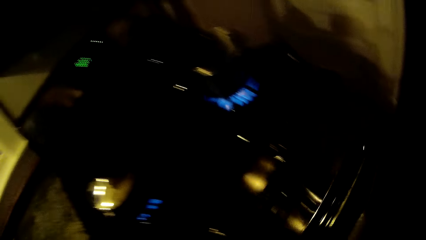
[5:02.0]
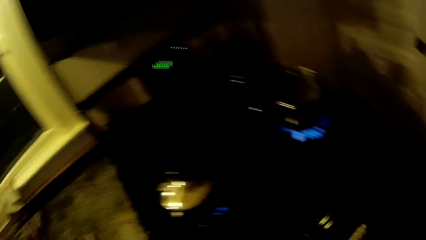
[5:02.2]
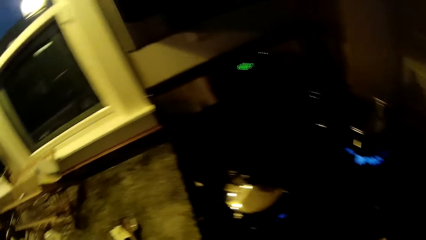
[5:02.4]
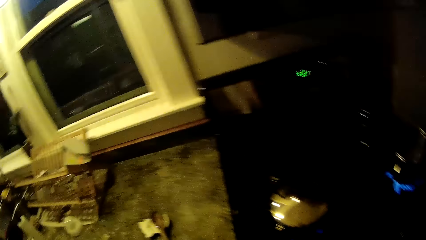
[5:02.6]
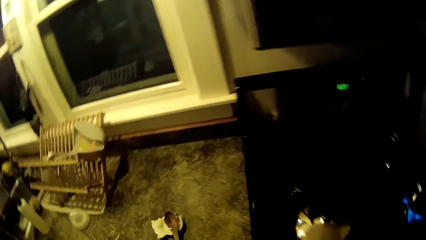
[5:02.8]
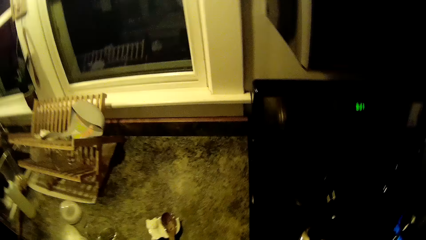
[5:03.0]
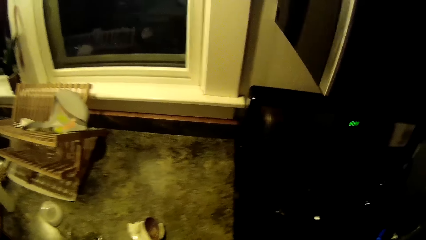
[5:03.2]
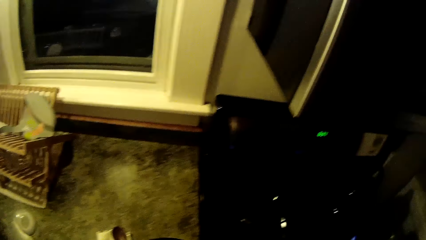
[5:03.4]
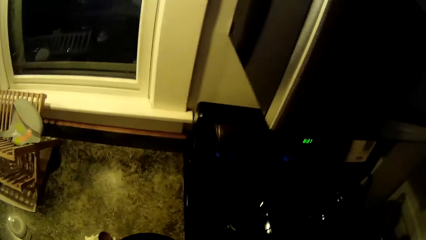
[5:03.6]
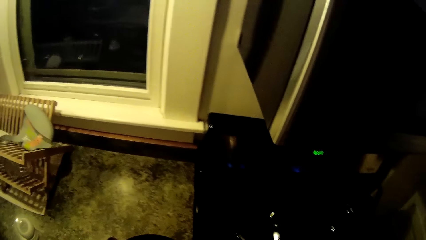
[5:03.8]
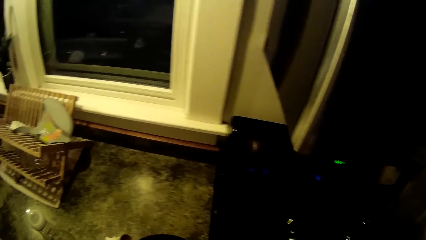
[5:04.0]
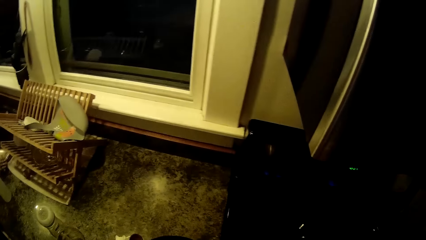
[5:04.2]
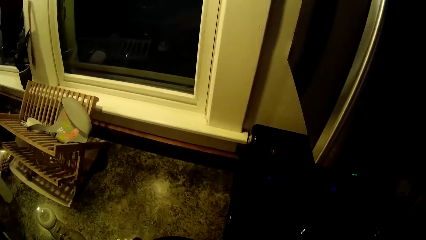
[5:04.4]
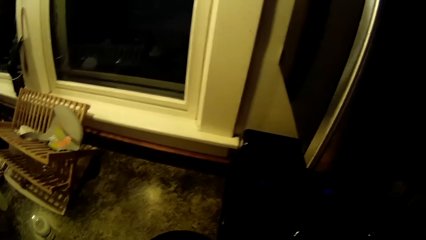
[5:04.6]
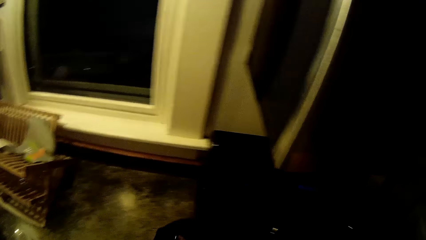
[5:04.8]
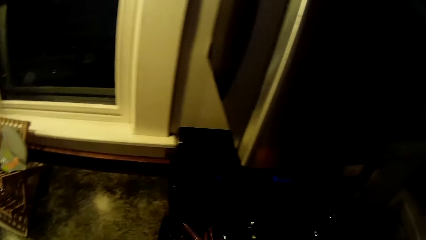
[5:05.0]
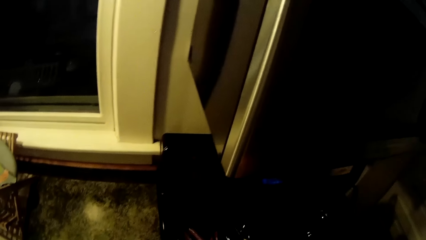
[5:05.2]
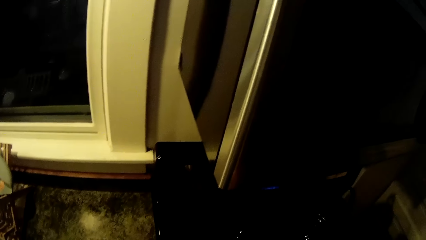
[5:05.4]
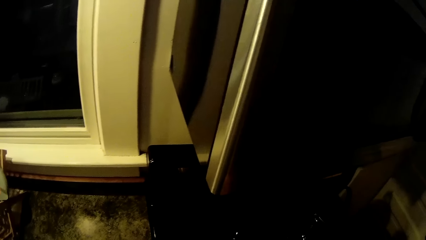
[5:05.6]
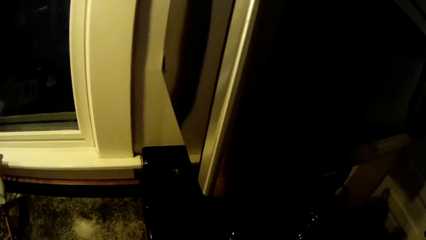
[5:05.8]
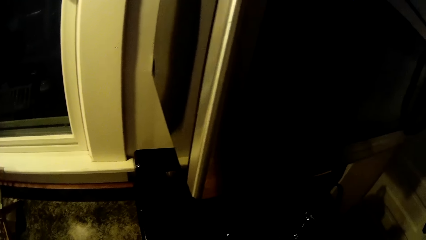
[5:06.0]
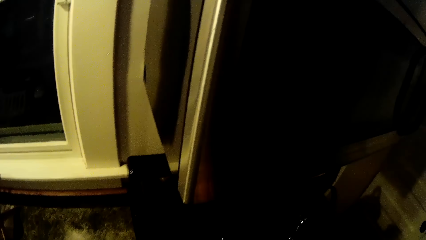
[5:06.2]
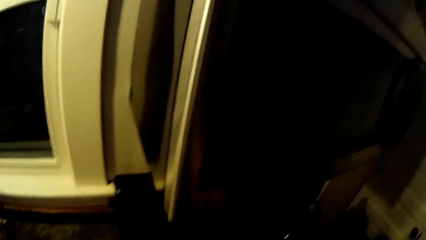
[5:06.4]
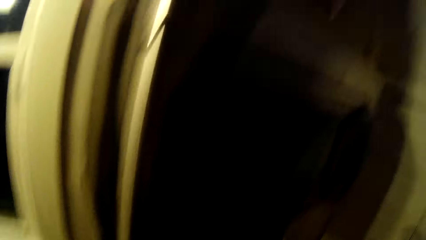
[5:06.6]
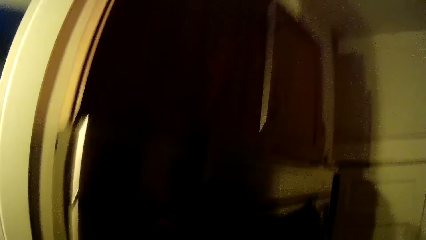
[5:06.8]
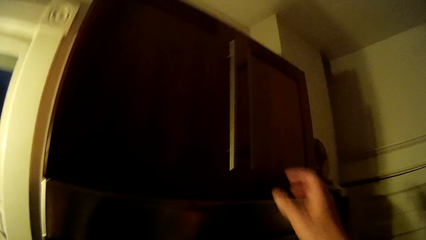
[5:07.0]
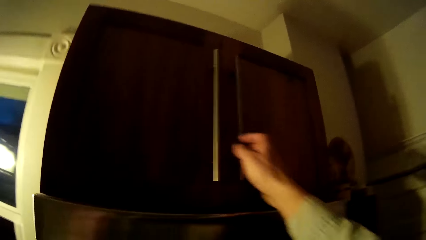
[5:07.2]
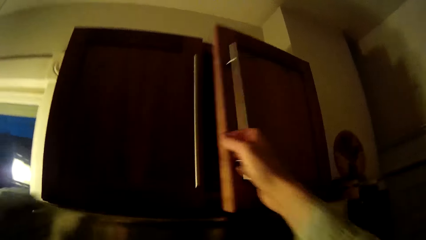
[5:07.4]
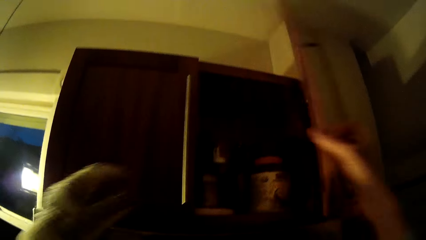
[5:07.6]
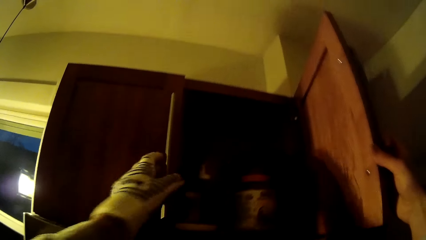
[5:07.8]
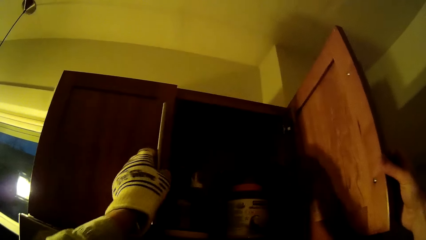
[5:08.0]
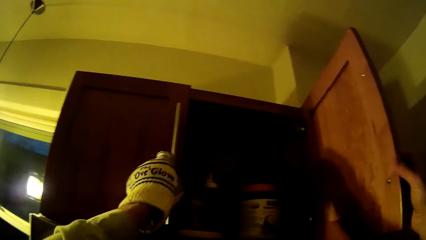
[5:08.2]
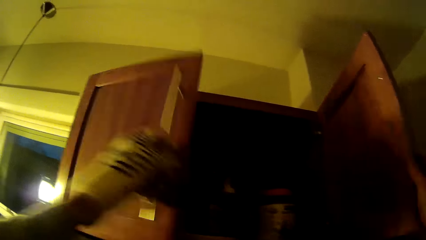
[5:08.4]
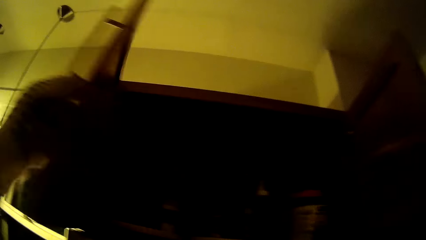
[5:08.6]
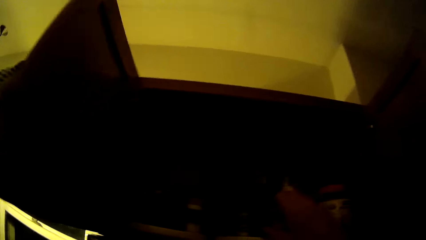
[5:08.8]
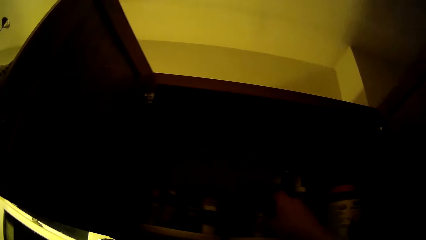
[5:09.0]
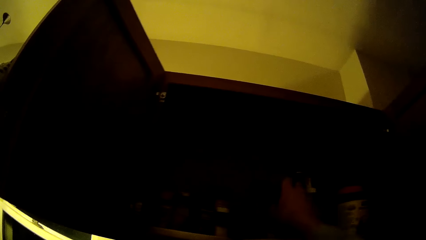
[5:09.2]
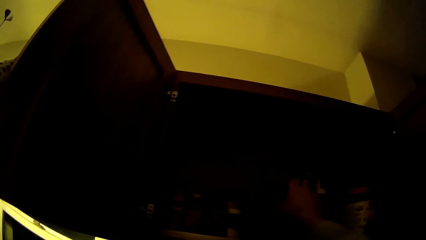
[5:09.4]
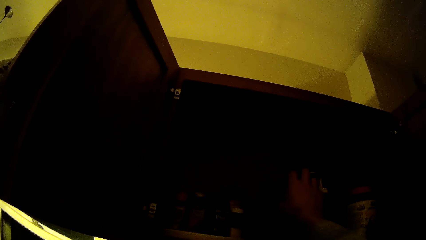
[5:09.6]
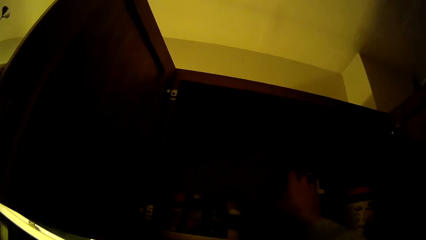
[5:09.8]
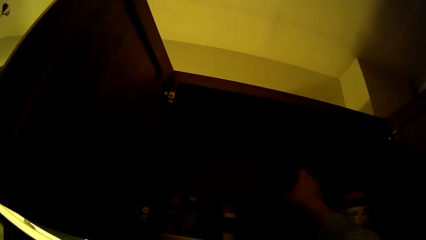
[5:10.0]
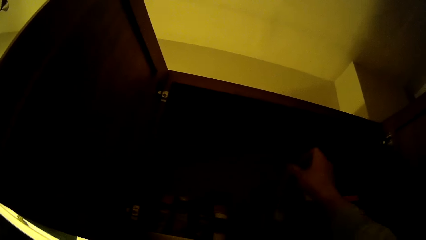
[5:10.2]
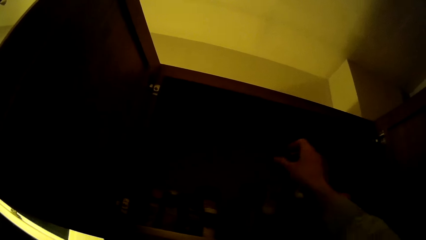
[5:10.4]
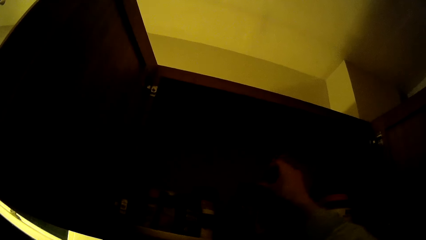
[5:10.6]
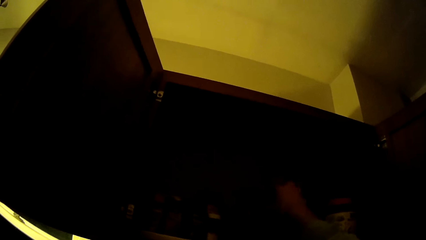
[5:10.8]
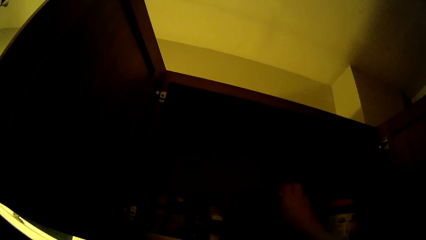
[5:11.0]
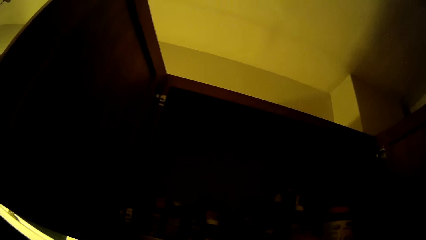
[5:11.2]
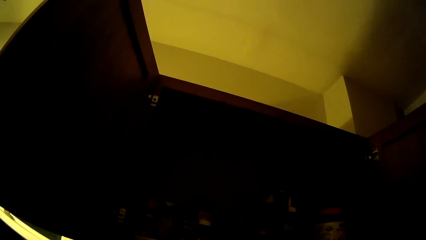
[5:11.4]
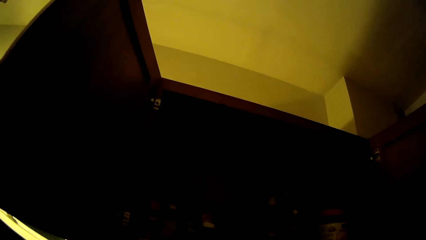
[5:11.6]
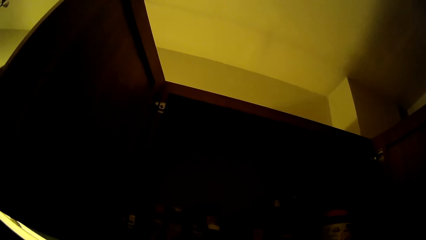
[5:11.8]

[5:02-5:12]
The camera wearer closes the cooker cabinet. She covers the bowl of water on the cooker with a cover. She drops a plate. She opens a door of a kitchen cabinet with her right hand. She opens a door of the kitchen cabinet with her left hand. She arranges plates in the cabinet with her left hand. She picks up a container. She drops the container in the cabinet.

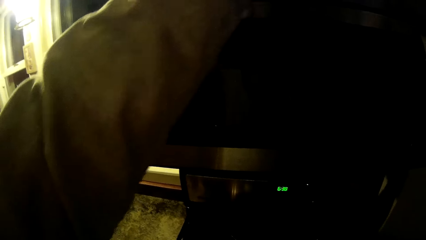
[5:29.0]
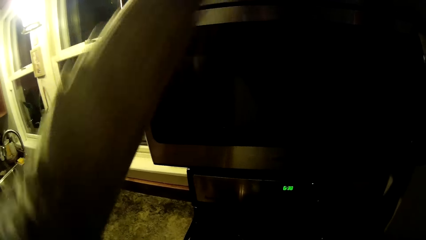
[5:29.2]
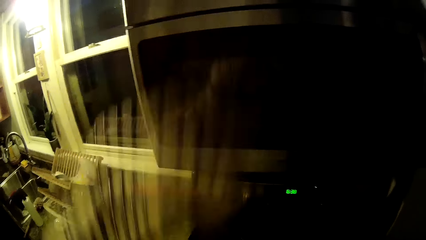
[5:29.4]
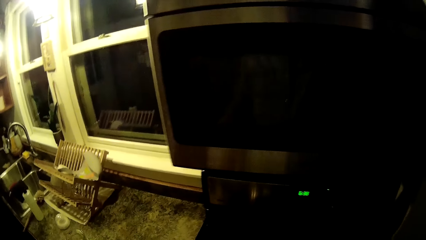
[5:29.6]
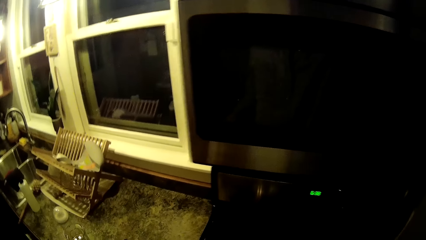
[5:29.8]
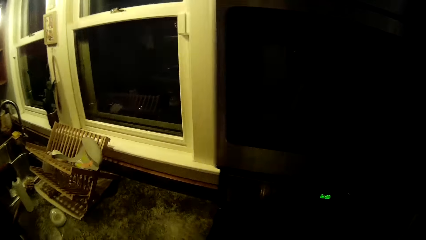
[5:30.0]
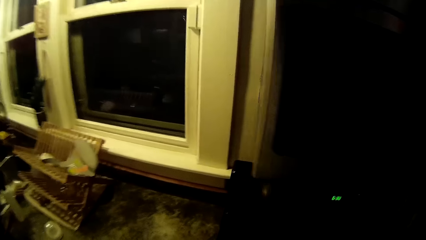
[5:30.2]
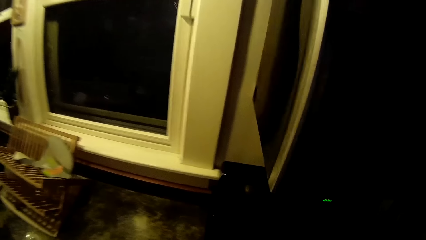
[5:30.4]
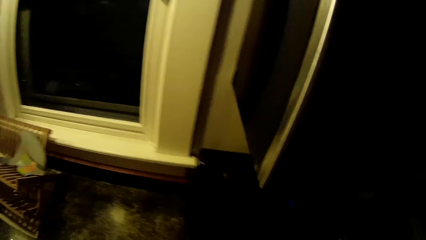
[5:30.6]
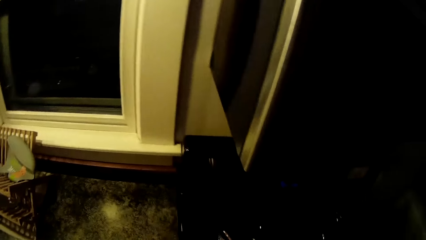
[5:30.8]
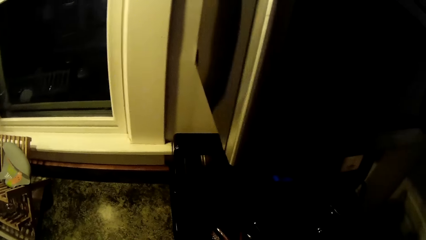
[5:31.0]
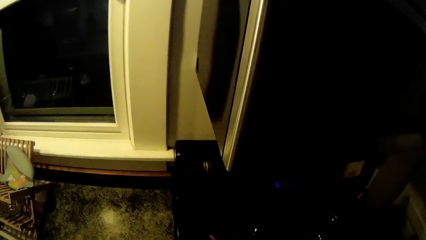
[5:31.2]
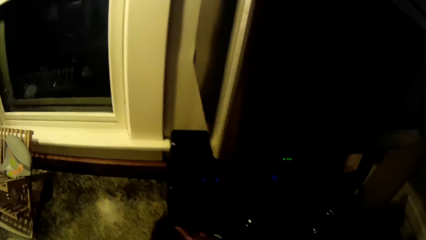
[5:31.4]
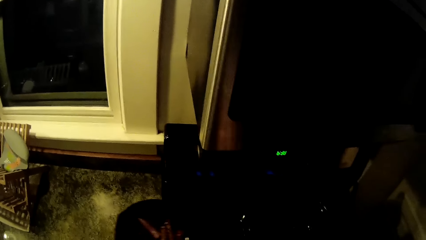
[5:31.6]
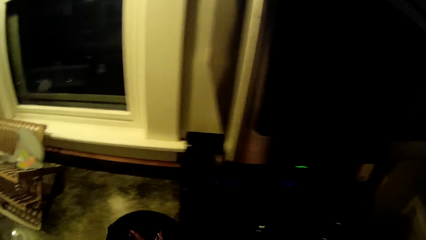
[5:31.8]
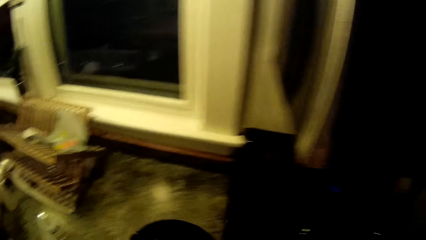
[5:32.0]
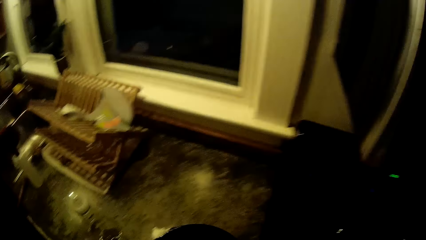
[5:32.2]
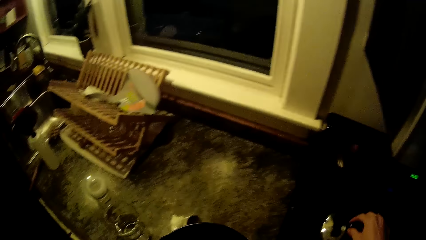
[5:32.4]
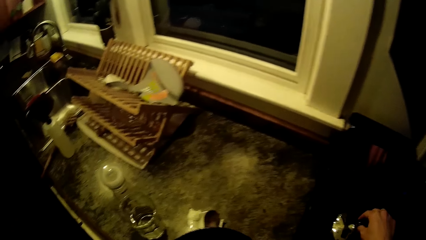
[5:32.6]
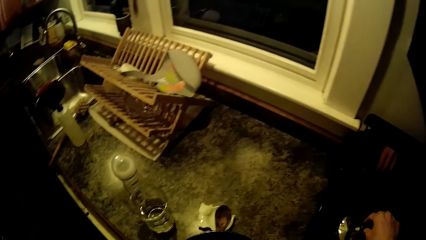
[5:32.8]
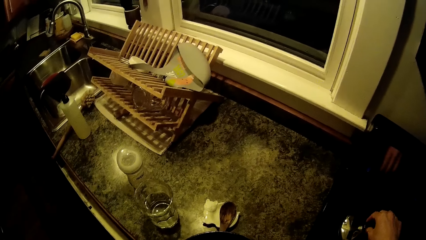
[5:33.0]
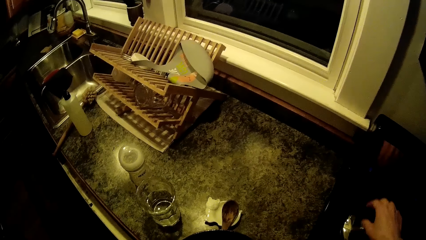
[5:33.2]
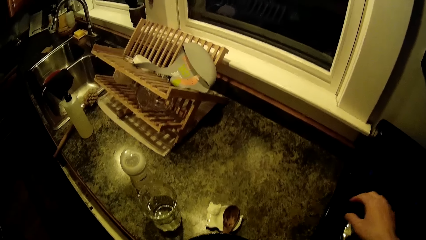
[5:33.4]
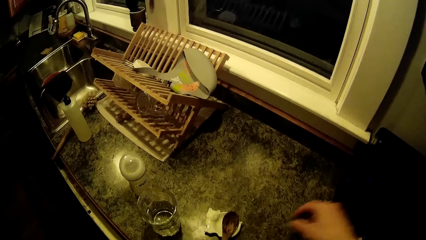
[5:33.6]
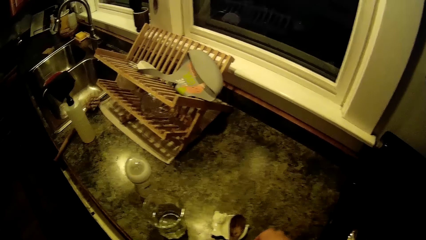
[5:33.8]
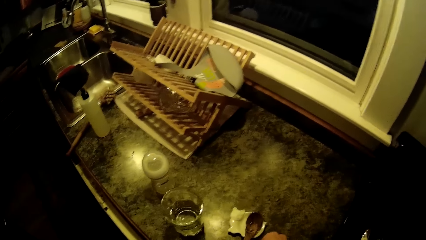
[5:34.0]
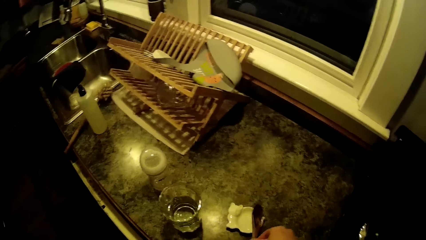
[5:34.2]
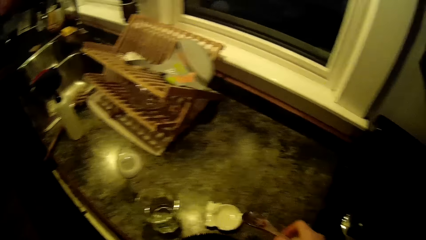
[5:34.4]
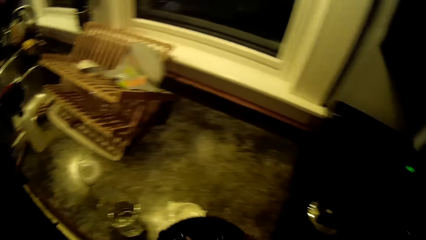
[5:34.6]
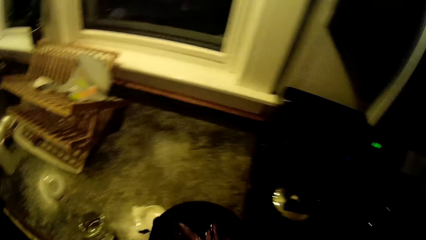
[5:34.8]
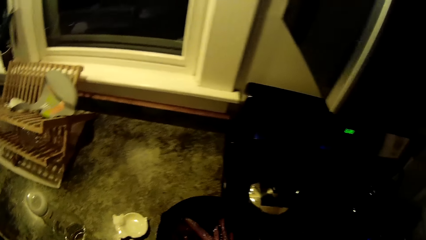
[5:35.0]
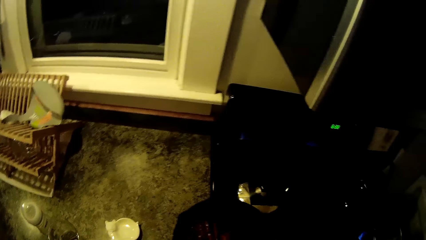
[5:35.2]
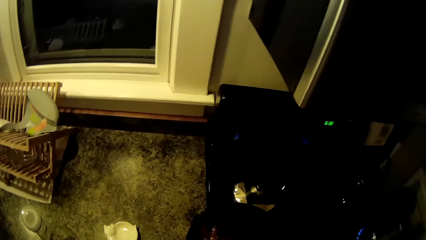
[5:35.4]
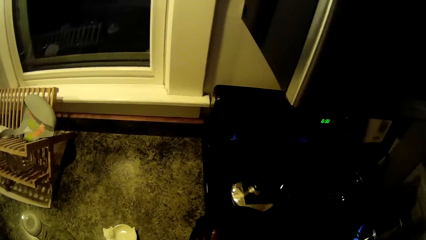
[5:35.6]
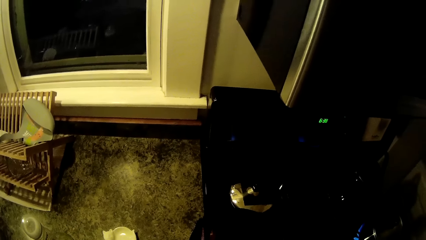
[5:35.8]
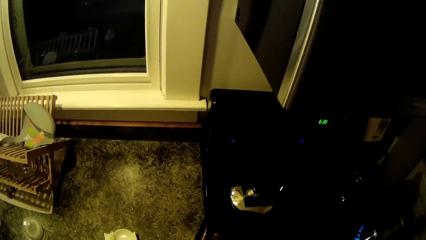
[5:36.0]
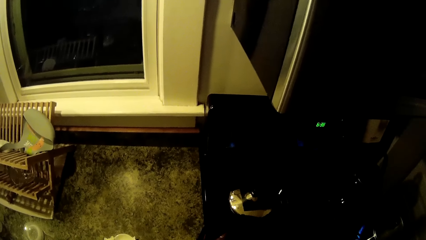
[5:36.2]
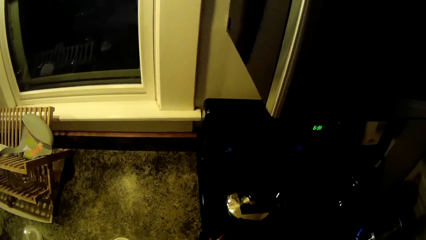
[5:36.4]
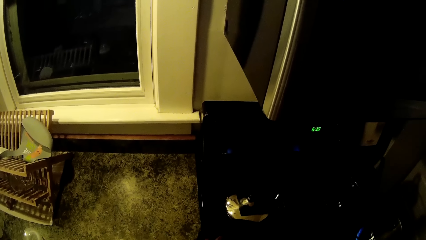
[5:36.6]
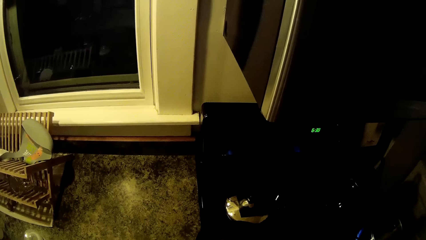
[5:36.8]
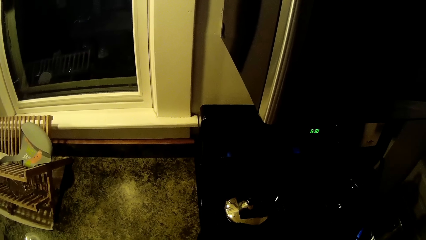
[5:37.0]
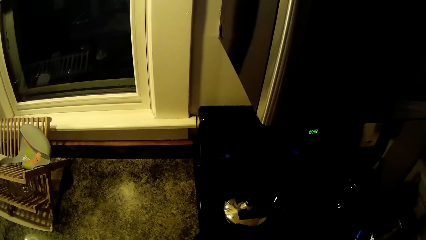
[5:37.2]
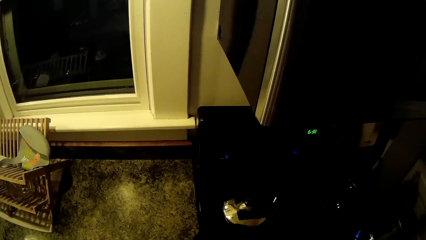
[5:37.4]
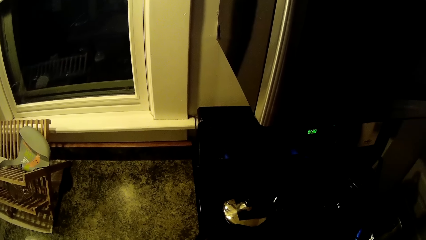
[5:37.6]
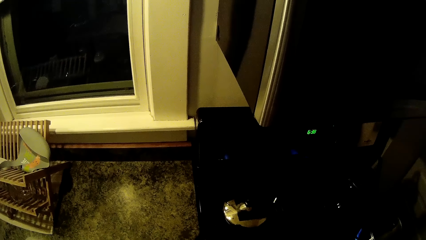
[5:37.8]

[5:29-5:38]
The camera wearer closes the cabinet. She carries a pot out of the cooker. She removes the cover of the pot with her right hand. She drops the cover on the cooker. She picks up a spoon from the counter with her right hand. She stirs the food in the pot with the spoon.
